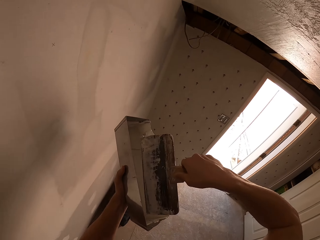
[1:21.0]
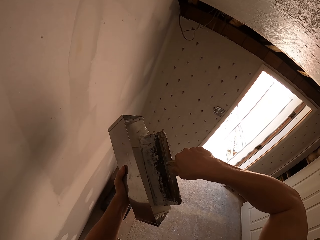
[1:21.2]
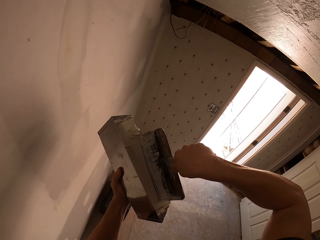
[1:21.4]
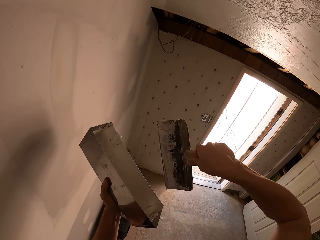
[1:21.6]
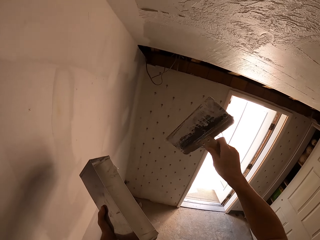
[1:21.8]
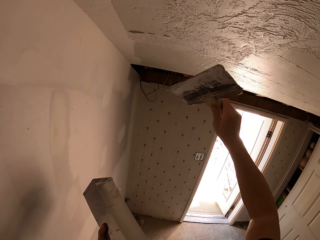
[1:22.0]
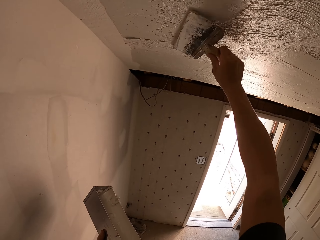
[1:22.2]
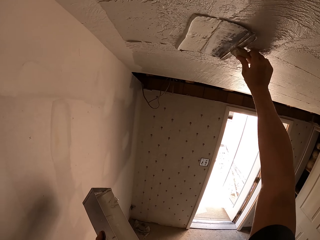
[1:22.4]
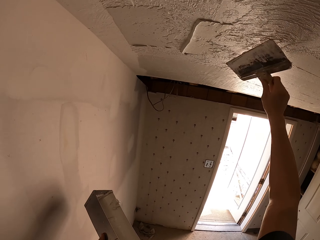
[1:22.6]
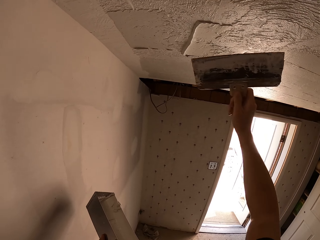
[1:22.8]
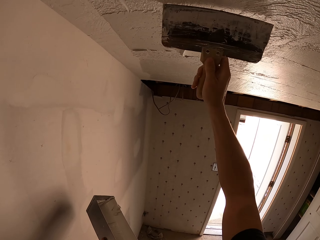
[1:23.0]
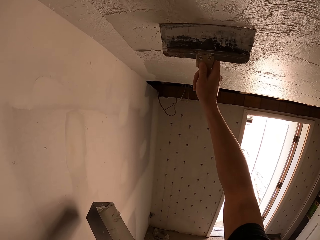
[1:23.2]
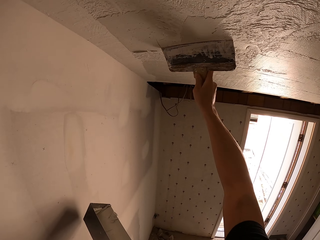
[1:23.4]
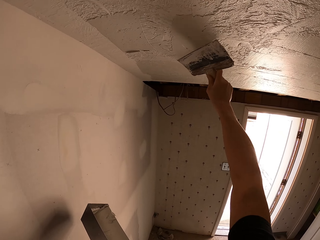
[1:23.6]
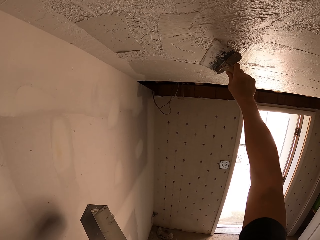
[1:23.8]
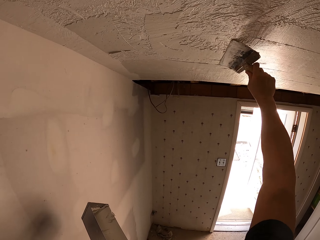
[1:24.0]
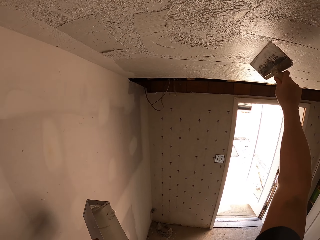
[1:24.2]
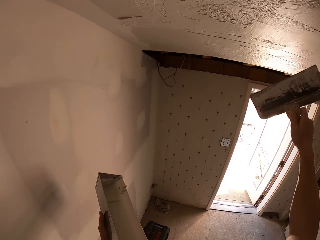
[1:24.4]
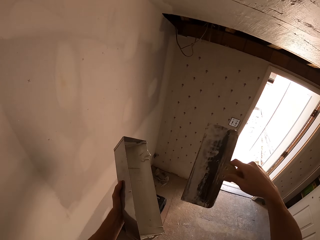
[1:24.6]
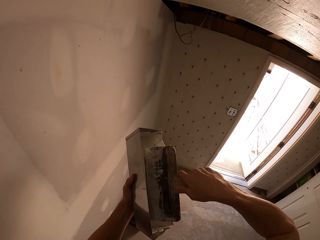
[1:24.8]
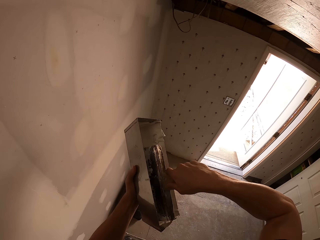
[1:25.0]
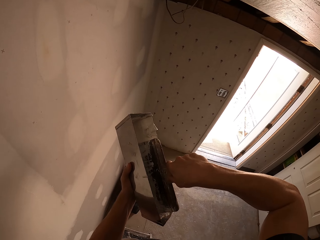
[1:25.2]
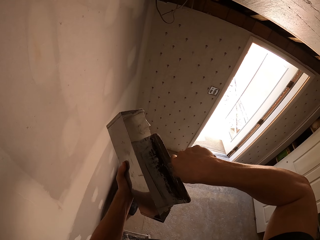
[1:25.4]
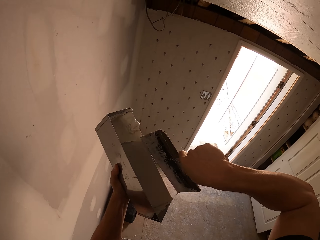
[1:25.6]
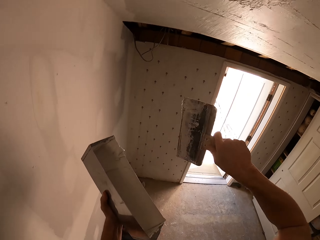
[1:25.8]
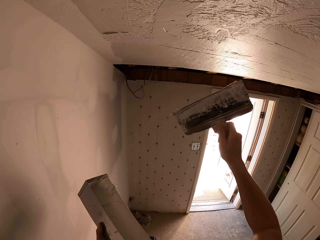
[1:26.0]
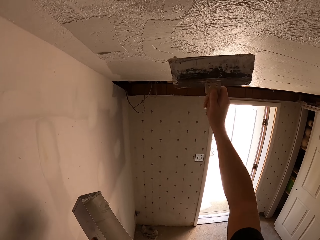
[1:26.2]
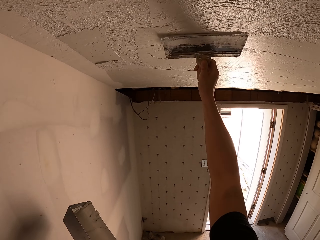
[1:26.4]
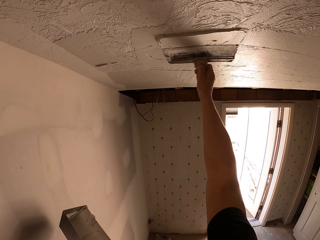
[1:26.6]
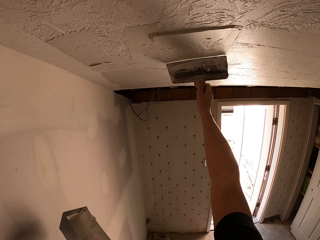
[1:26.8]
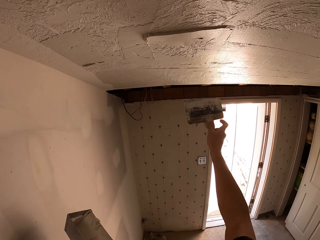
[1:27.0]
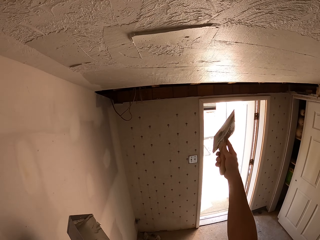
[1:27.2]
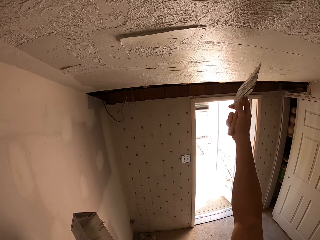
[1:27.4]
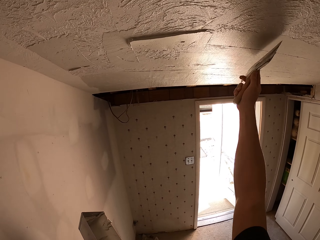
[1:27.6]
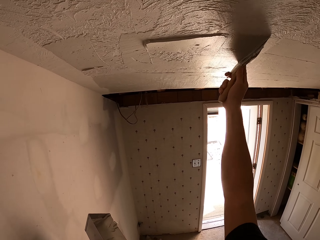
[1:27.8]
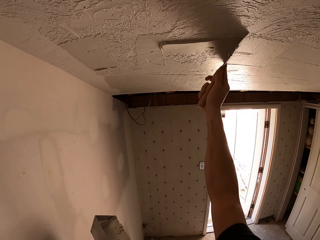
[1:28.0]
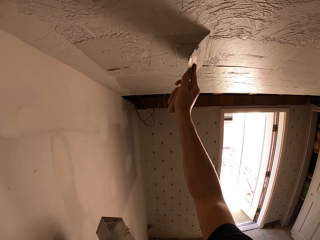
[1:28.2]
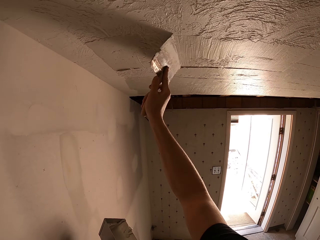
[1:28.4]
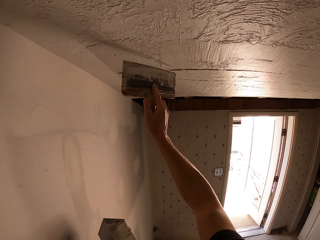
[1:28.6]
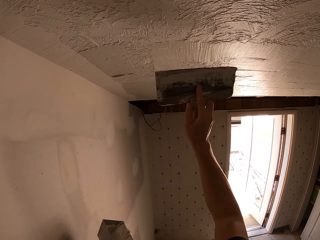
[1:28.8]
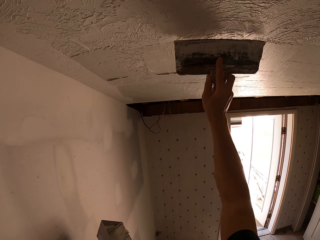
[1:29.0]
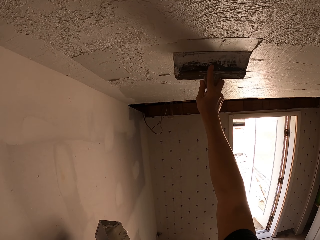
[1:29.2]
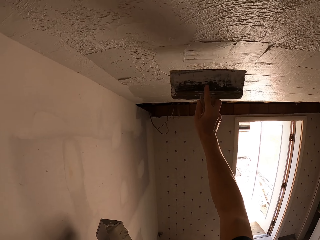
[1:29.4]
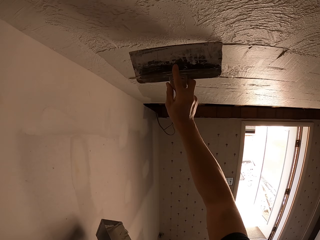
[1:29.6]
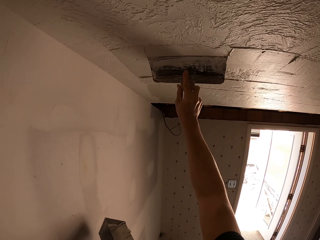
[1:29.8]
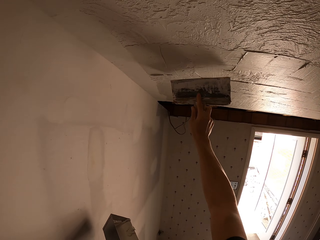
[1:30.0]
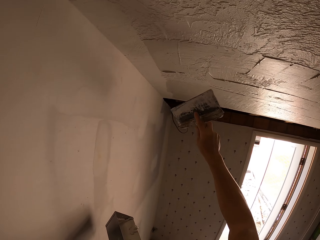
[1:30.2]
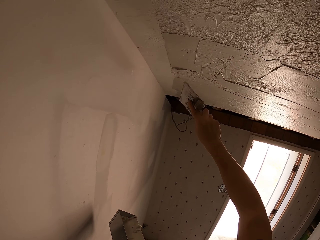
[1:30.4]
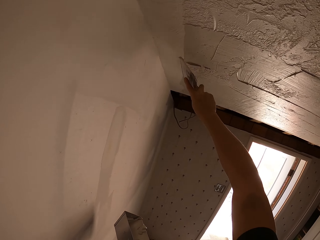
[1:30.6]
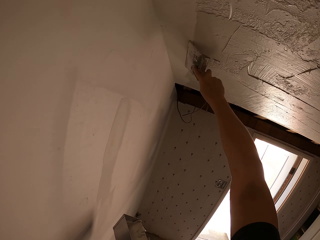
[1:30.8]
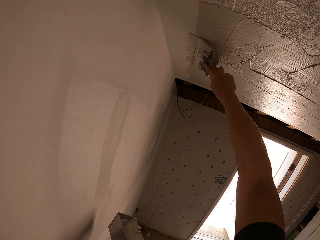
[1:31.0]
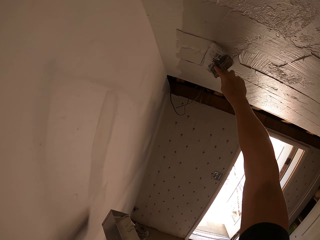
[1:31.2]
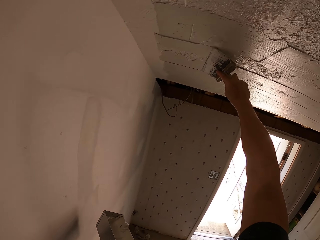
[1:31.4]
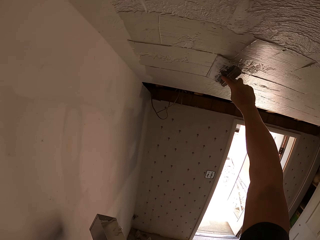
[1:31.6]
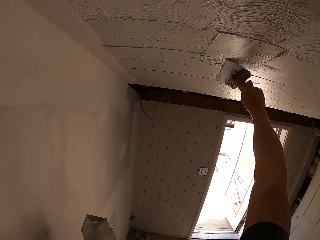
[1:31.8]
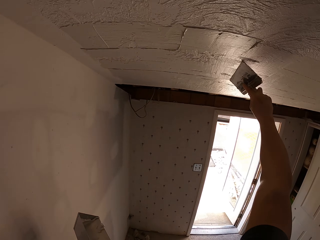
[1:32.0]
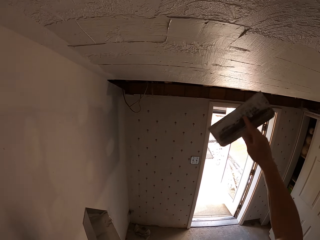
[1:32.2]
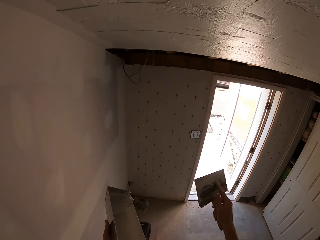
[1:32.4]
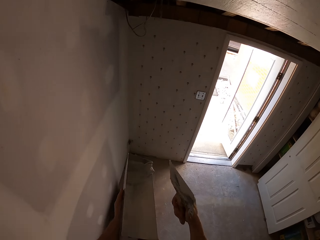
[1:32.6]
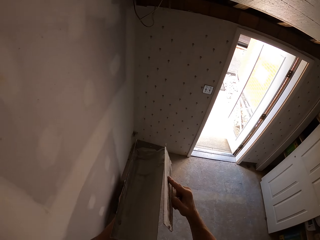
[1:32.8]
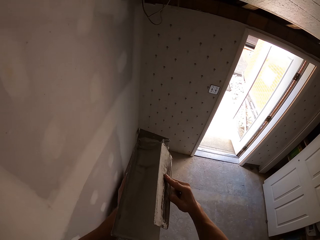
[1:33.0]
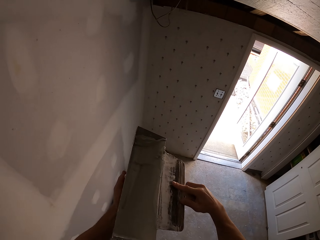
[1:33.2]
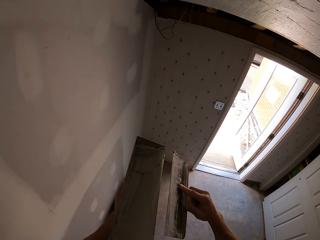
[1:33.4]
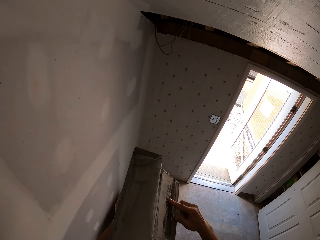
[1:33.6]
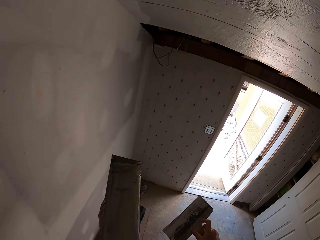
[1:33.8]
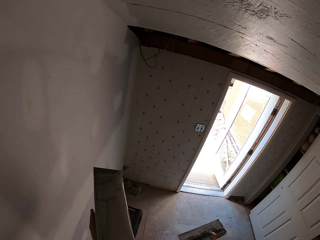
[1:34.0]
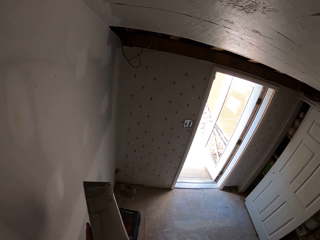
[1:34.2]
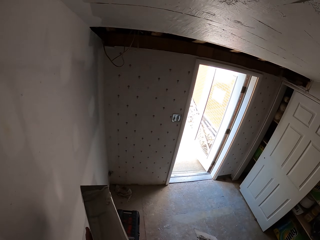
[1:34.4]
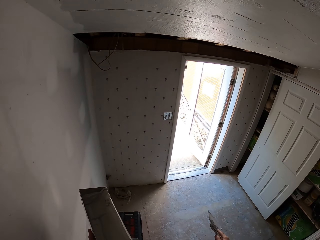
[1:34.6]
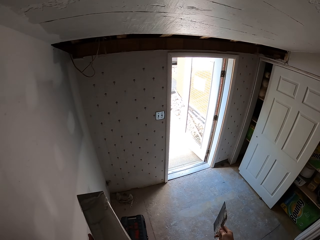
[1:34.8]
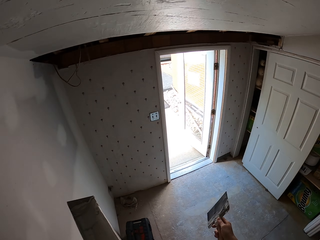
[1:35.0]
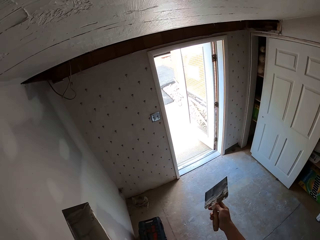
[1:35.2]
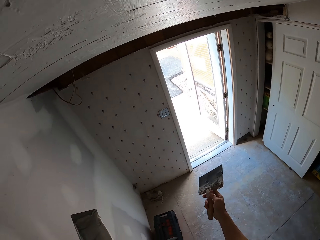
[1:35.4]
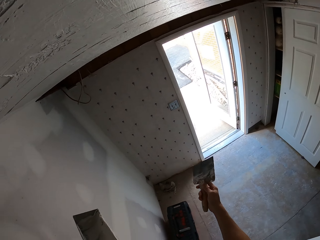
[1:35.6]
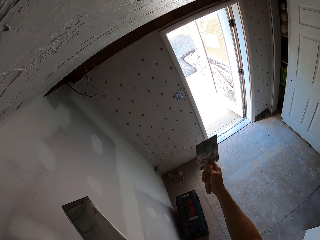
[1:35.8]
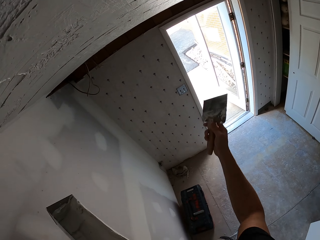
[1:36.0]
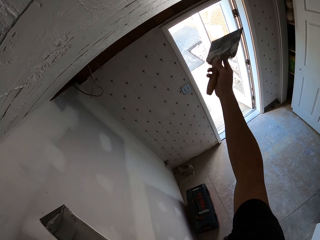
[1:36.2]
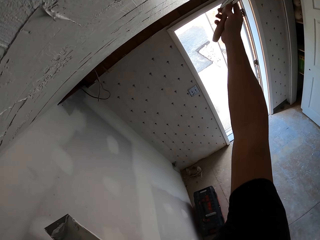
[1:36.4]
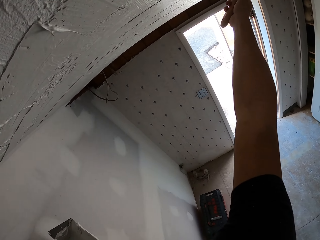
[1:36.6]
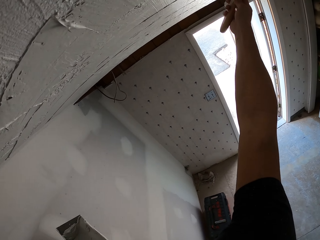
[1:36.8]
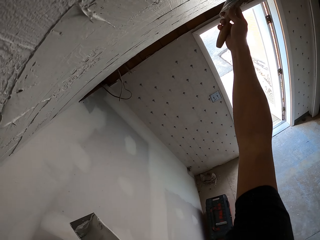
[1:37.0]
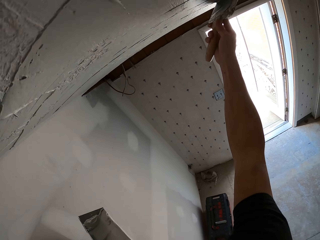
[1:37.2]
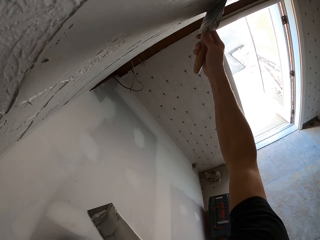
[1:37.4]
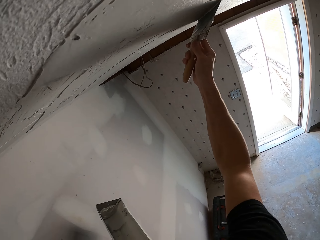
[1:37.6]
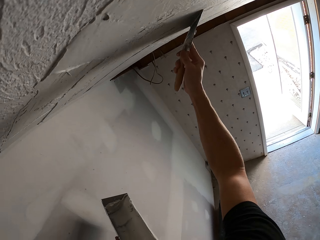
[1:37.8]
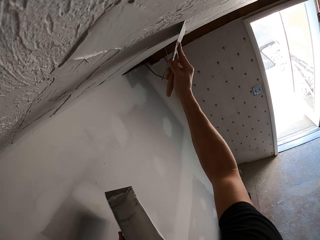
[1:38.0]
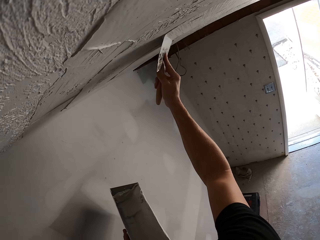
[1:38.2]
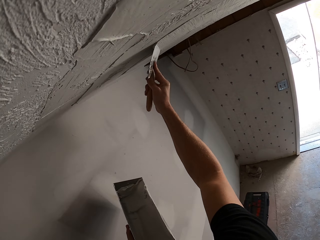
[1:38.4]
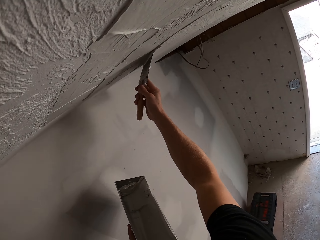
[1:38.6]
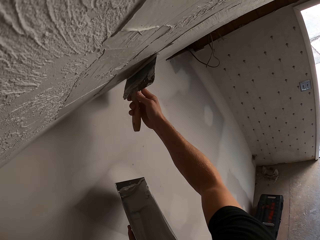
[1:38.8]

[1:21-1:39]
The camera wearer picks plaster with a masonry trowel. They wipe the brush on a container. They plaster the ceiling. They paint a wall. They pick plaster with the masonry trowel. They put the brush inside the paint. They plaster the ceiling. They paint the wall. They remove the plaster from the masonry trowel. They wipe the brush on the container. They plaster the ceiling. They paint the wall.

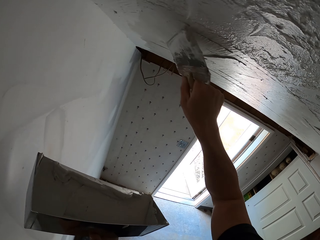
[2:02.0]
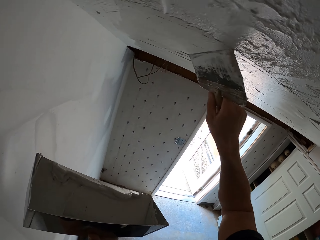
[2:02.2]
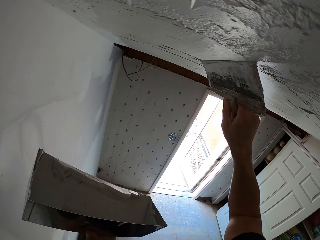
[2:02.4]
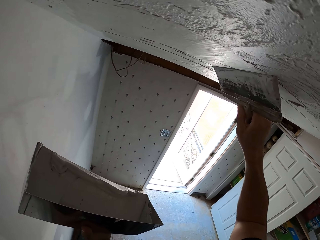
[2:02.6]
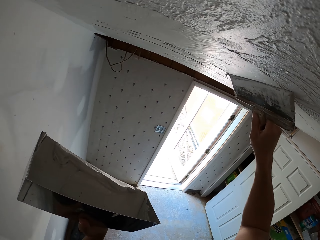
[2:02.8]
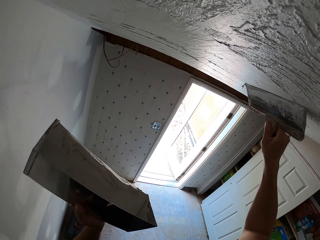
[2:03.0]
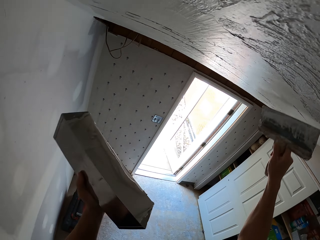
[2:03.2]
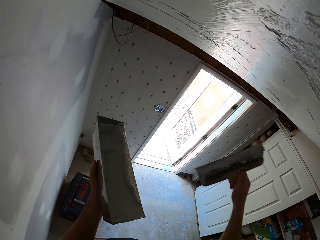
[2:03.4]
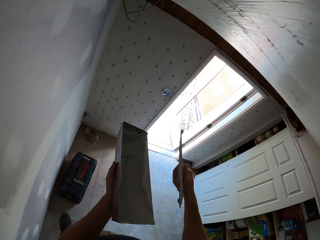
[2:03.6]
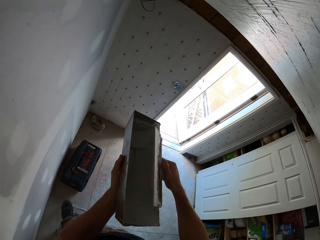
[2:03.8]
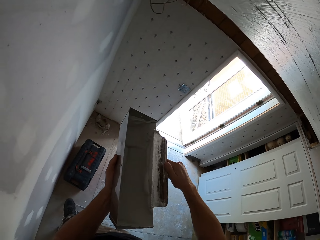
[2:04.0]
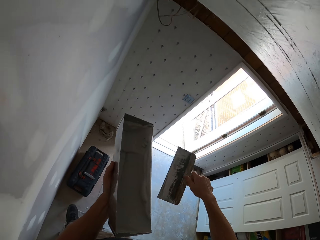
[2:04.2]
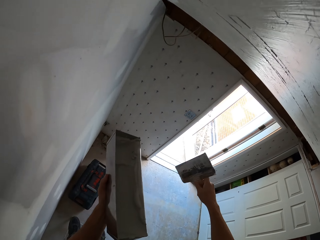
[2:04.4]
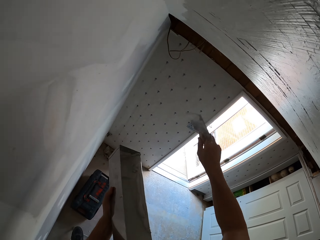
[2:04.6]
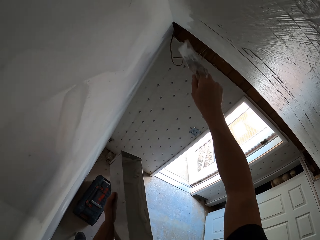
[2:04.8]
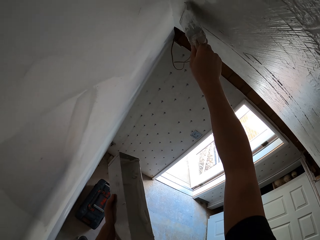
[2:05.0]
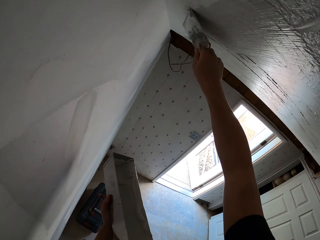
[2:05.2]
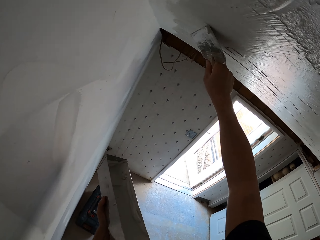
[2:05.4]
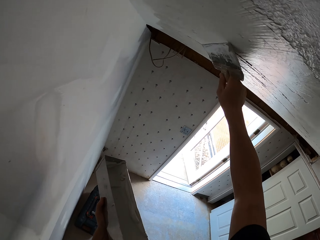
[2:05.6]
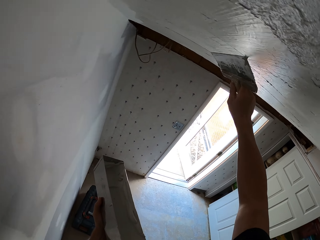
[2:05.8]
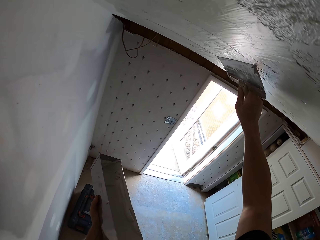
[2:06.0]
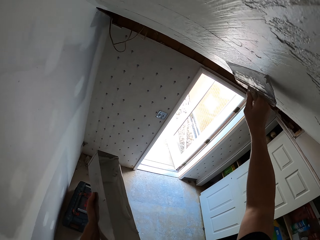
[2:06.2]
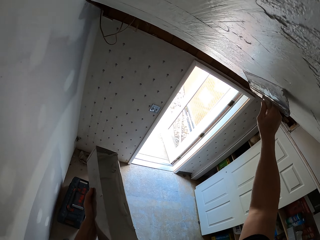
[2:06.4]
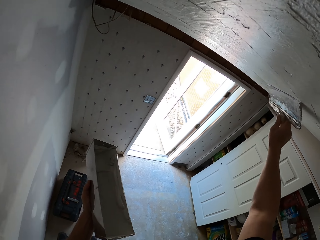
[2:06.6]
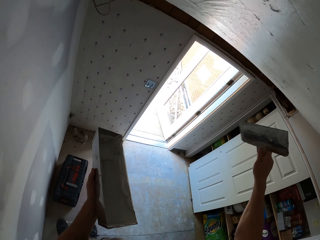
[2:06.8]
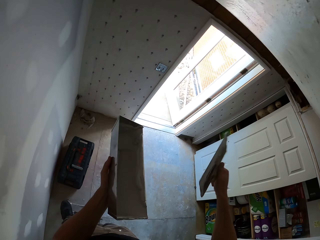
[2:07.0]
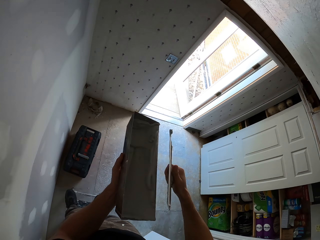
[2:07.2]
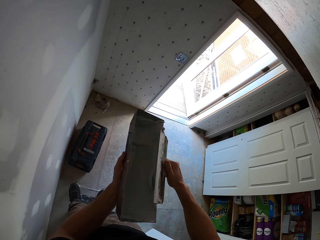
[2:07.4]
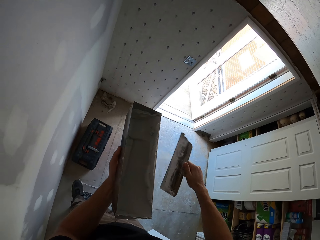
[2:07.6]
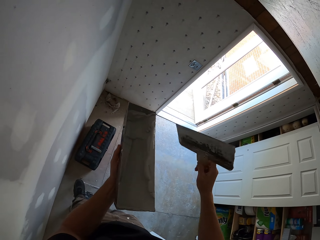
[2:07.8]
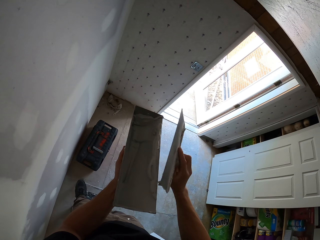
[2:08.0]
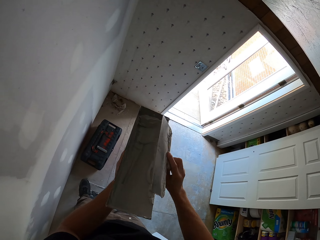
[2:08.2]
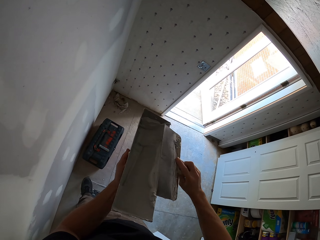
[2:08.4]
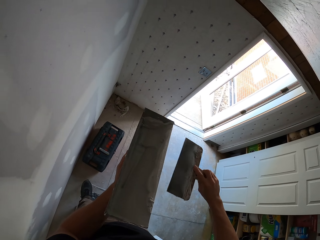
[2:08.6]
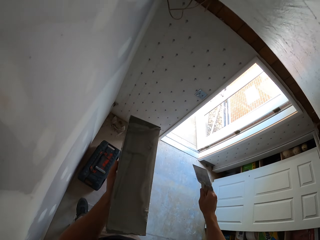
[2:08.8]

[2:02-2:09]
The camera wearer removes the plaster from the masonry trowel. They wipe the brush on a container. They plaster the ceiling. They paint a wall. They remove the plaster from the masonry trowel. They wipe the brush on the container.
